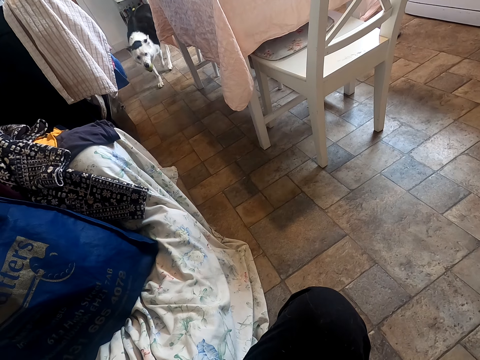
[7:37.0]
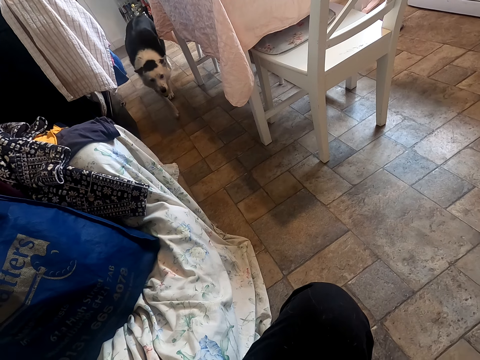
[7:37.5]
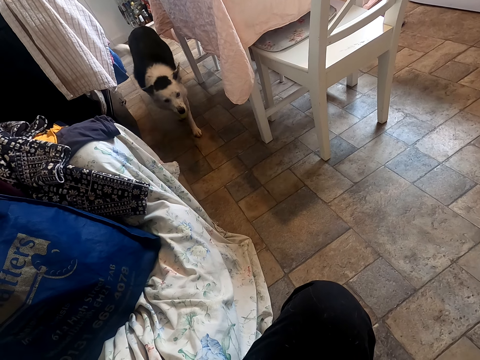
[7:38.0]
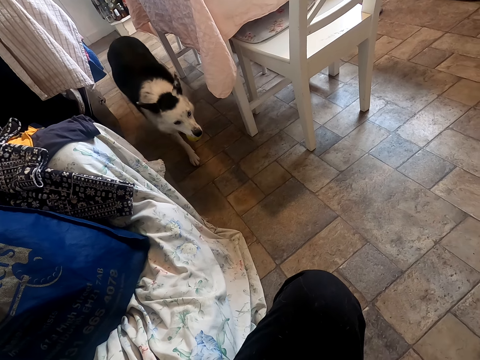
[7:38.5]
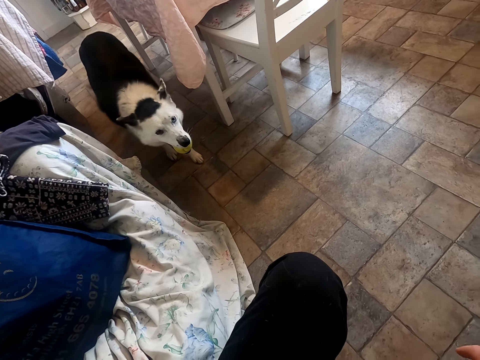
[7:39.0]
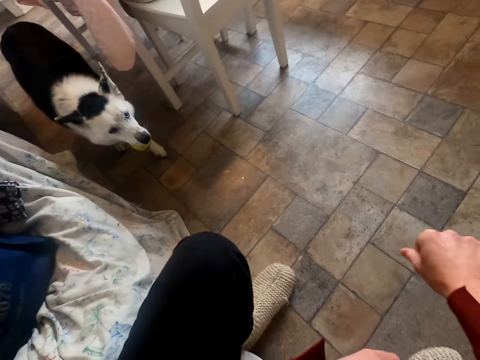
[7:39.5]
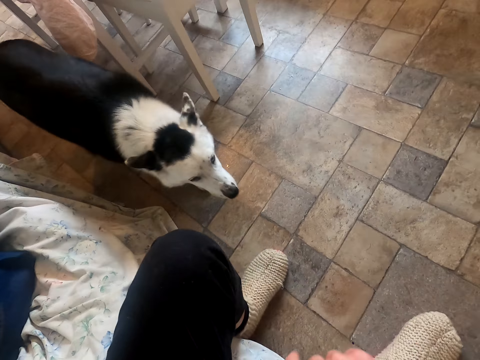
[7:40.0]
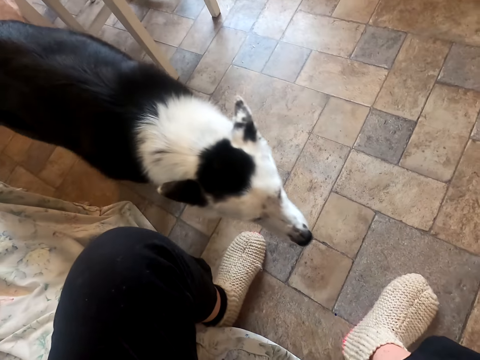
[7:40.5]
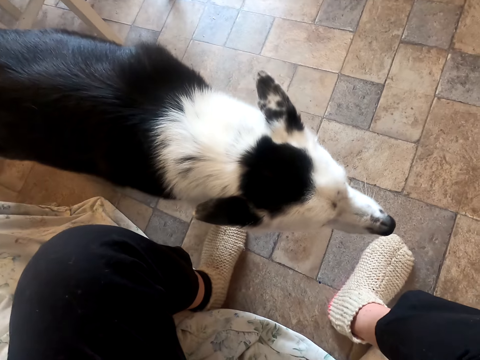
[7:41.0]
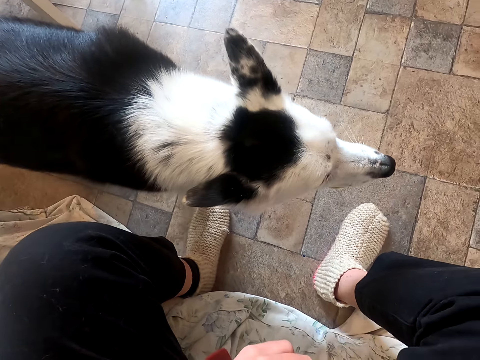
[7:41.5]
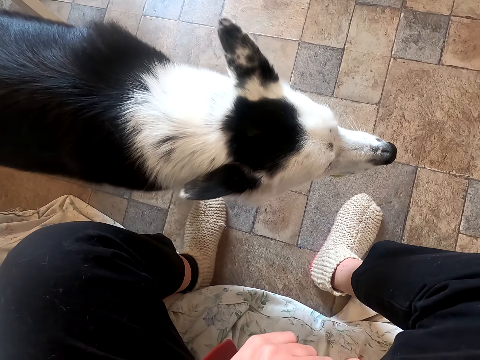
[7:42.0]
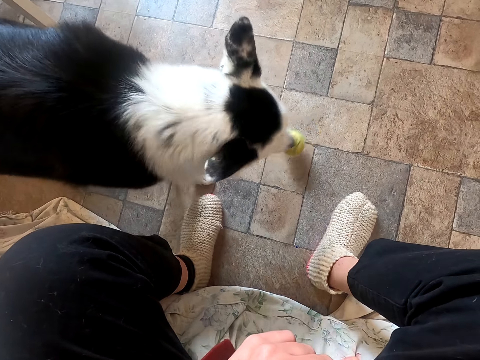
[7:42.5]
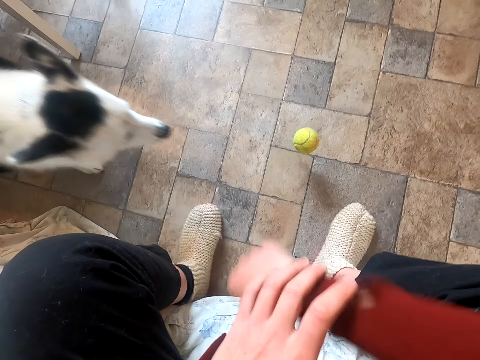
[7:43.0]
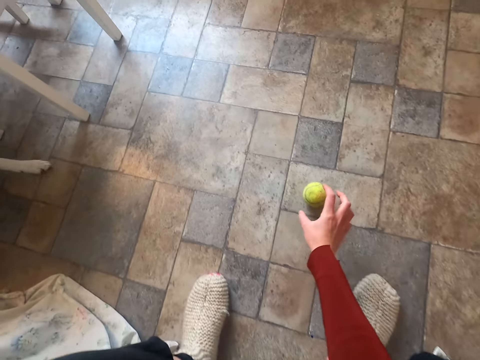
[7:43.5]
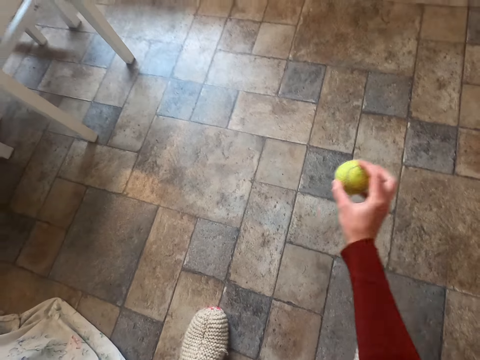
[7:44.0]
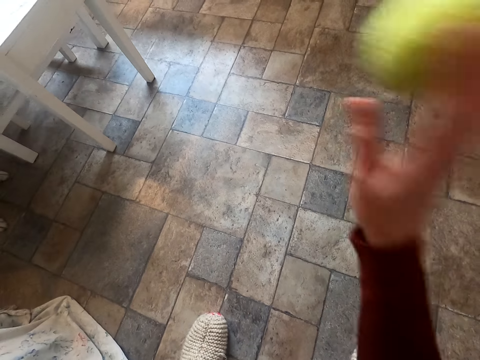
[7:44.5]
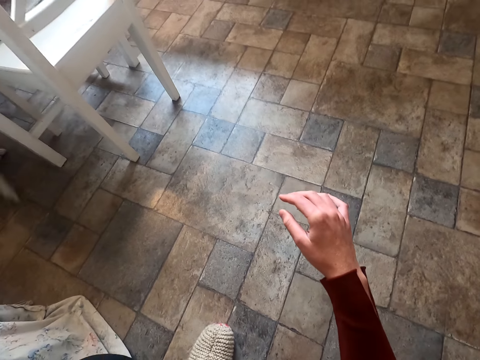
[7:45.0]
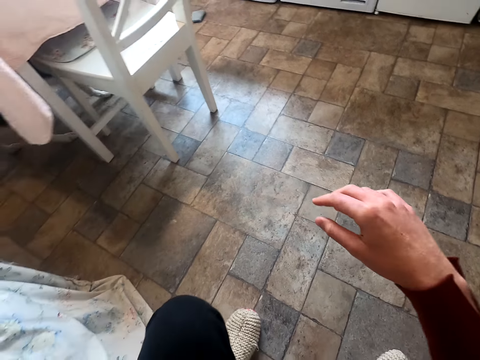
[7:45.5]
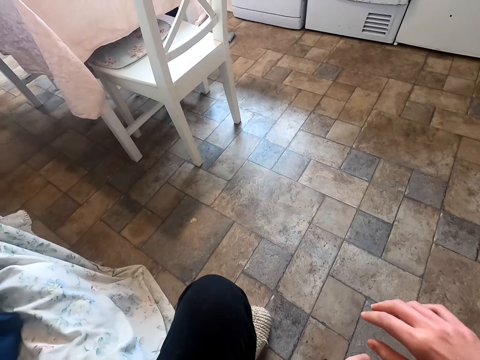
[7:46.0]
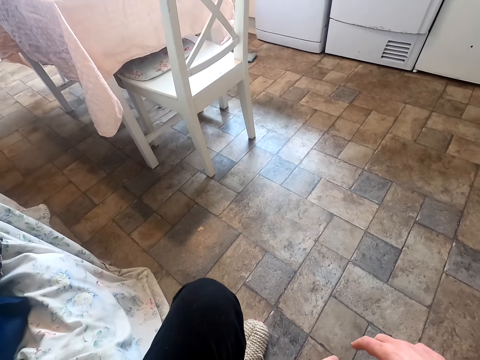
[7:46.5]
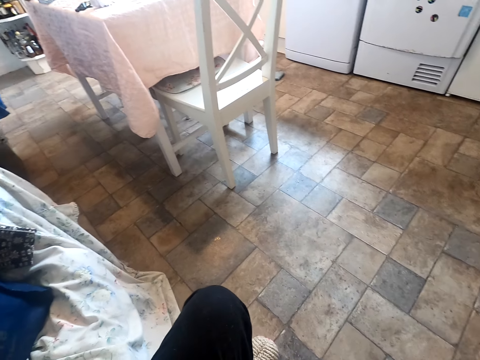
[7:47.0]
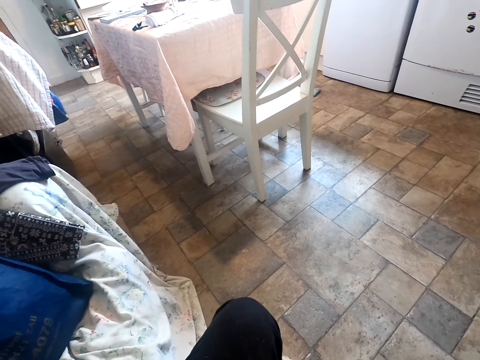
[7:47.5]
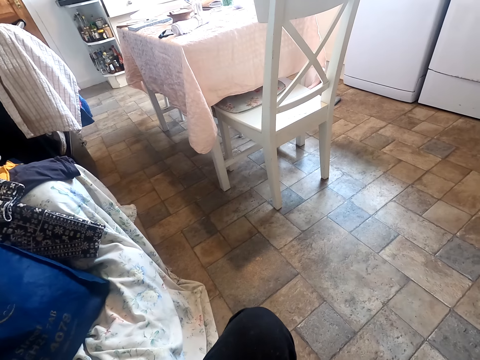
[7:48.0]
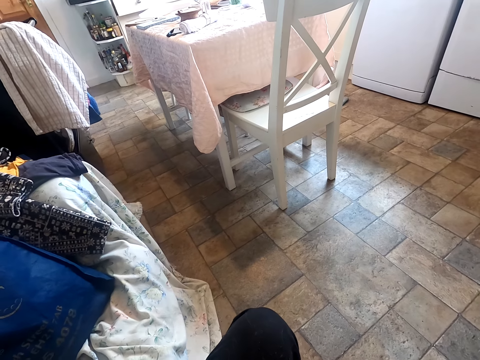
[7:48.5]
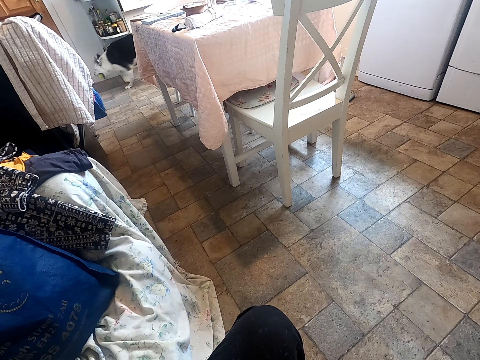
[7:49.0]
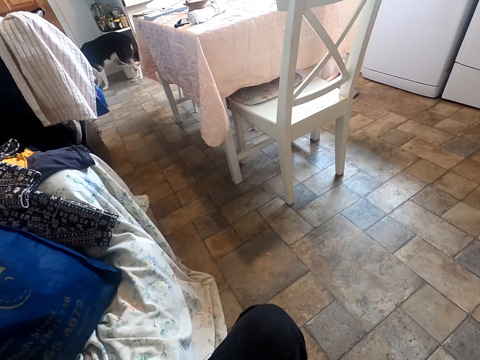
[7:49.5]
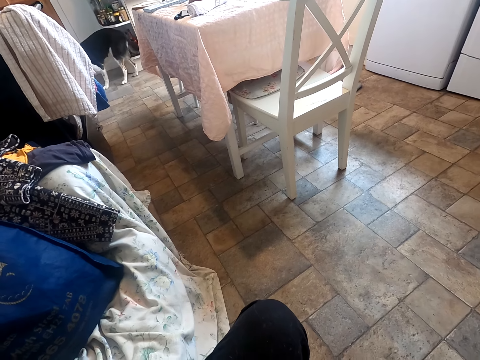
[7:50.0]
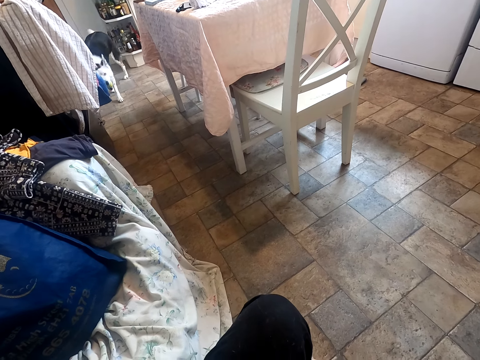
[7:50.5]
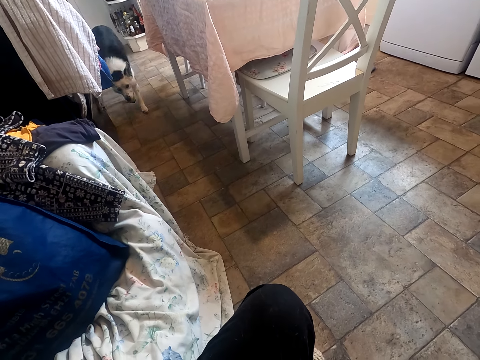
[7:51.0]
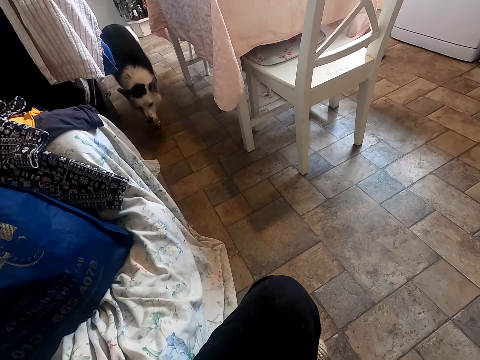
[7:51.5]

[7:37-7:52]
The camera wearer snaps his fingers. He picks up the ball. He throws the ball.

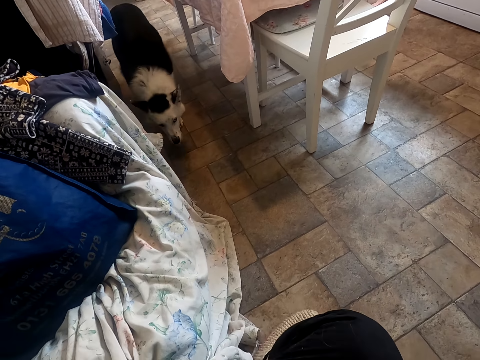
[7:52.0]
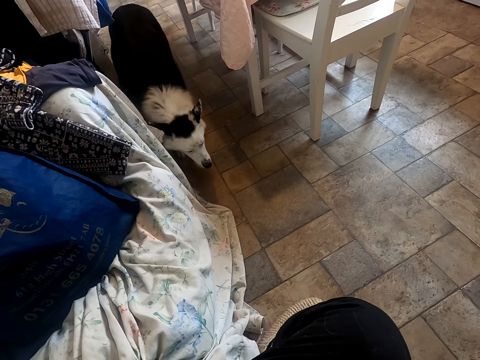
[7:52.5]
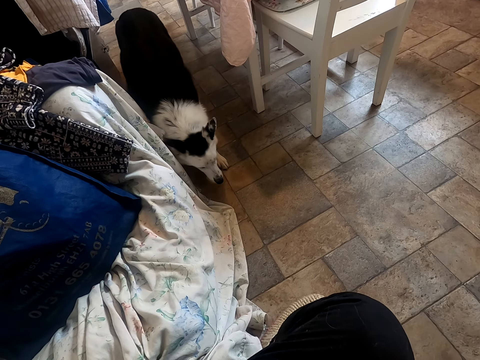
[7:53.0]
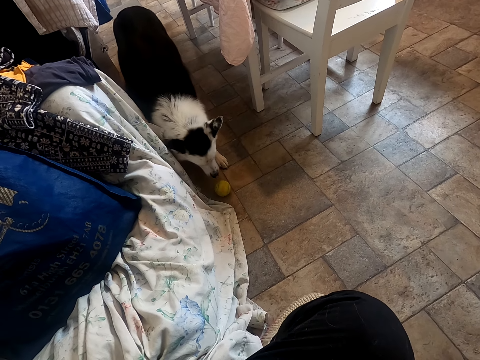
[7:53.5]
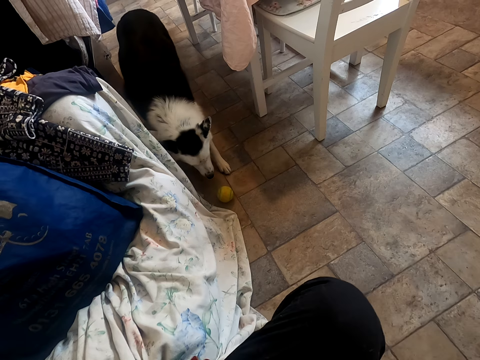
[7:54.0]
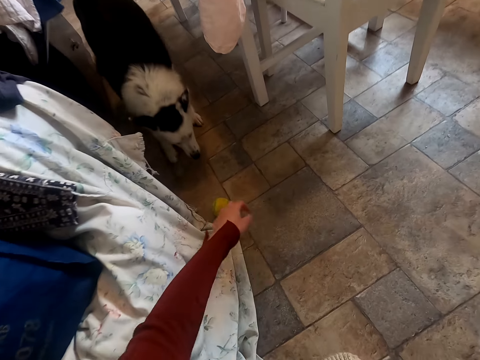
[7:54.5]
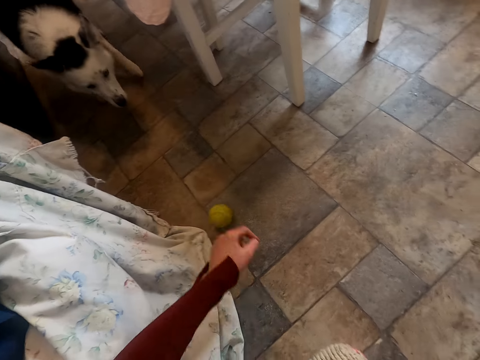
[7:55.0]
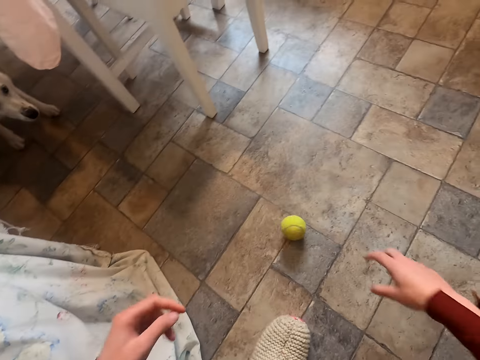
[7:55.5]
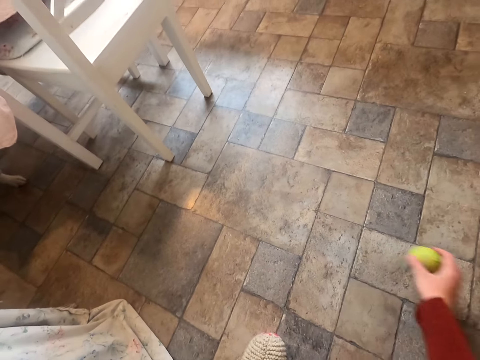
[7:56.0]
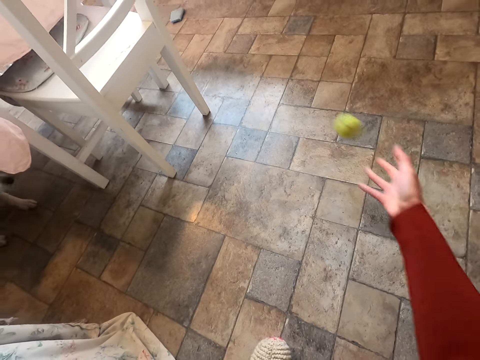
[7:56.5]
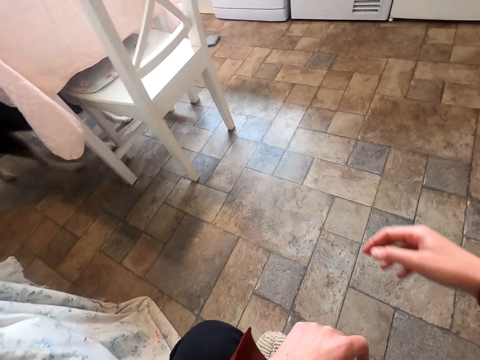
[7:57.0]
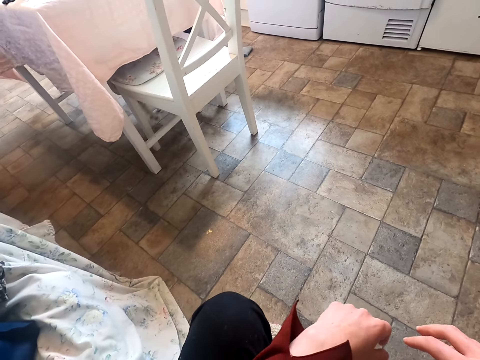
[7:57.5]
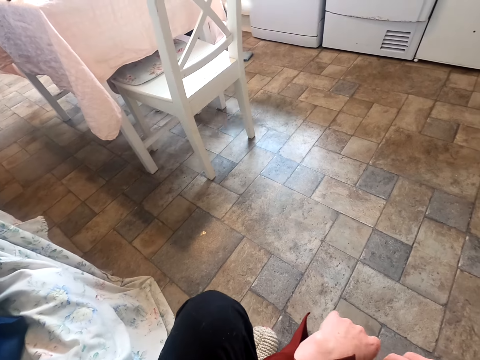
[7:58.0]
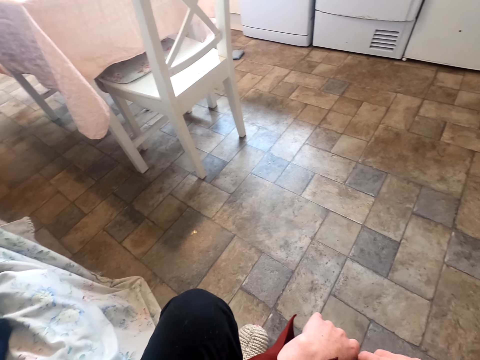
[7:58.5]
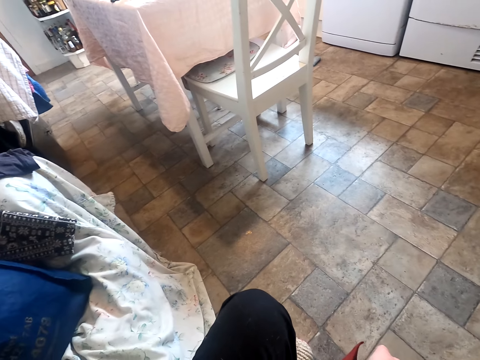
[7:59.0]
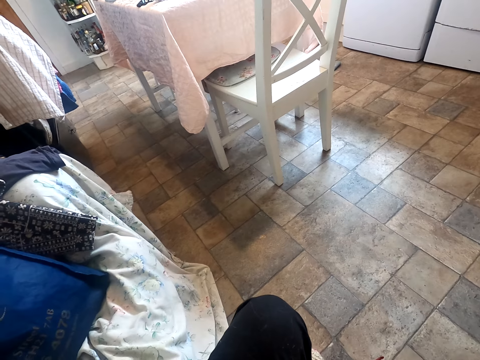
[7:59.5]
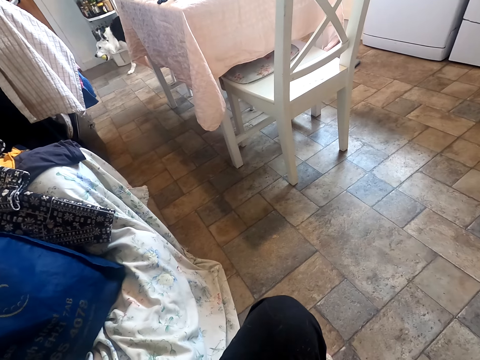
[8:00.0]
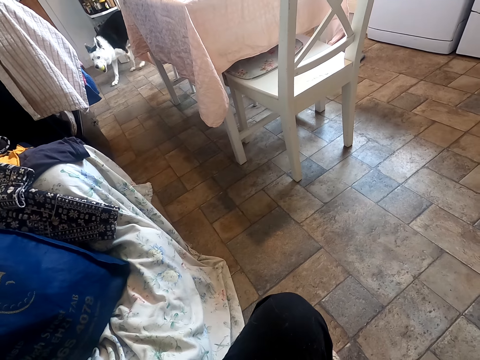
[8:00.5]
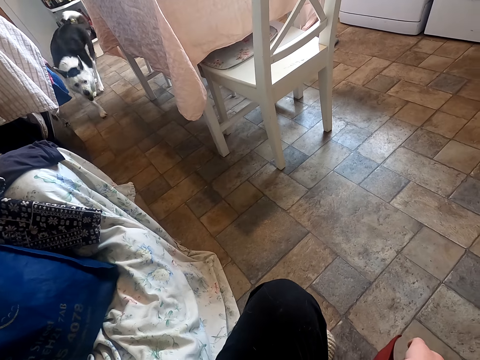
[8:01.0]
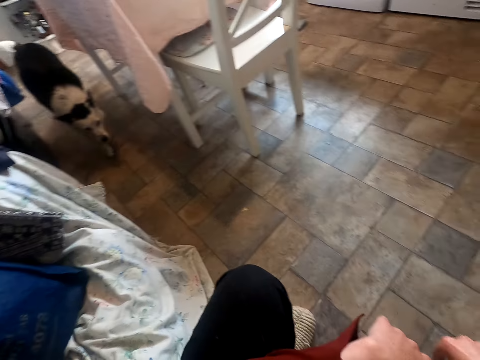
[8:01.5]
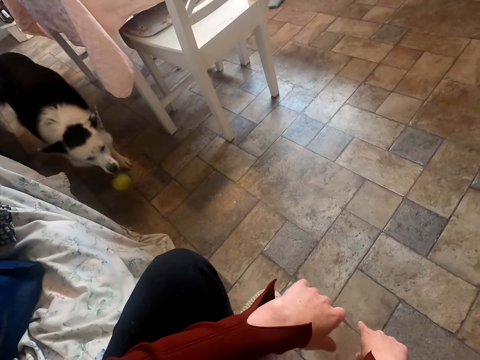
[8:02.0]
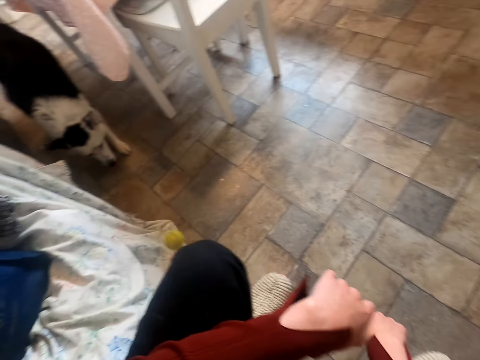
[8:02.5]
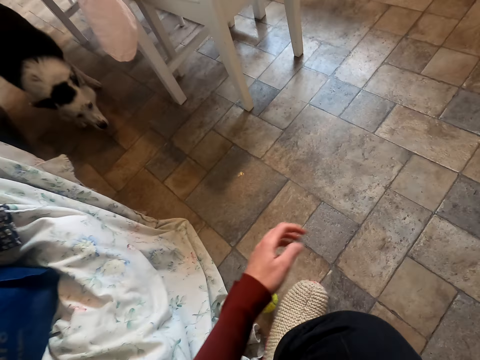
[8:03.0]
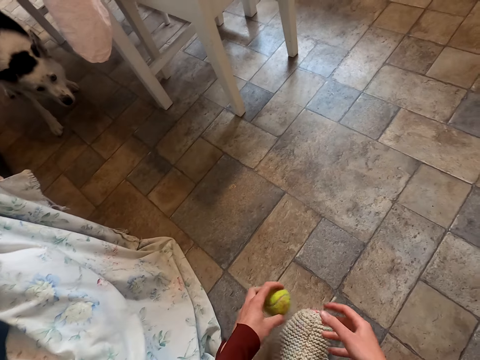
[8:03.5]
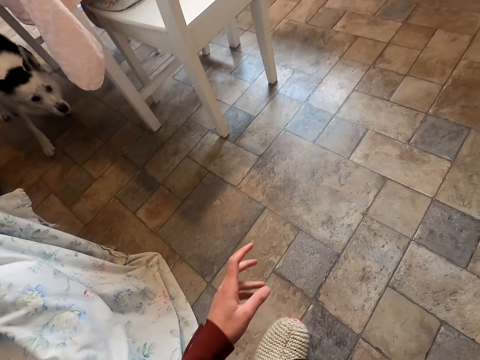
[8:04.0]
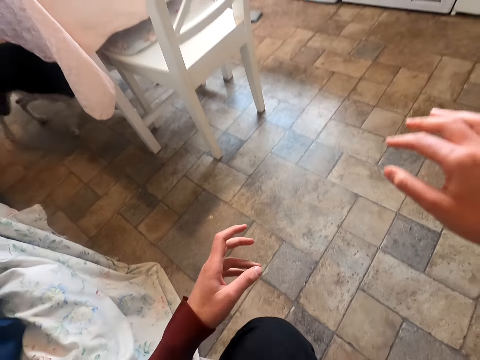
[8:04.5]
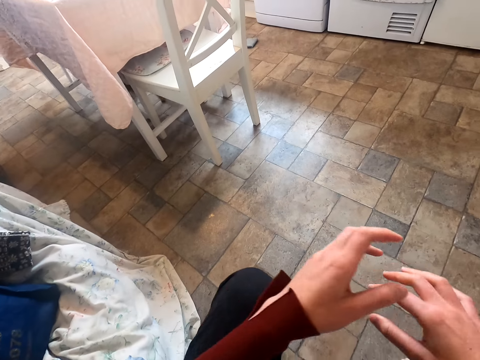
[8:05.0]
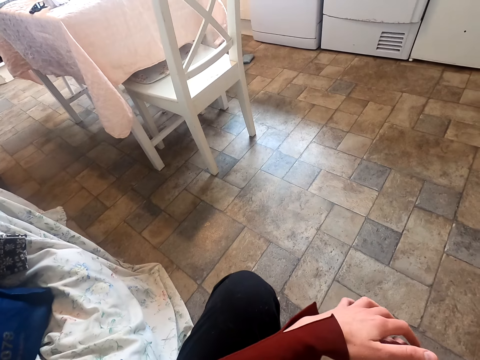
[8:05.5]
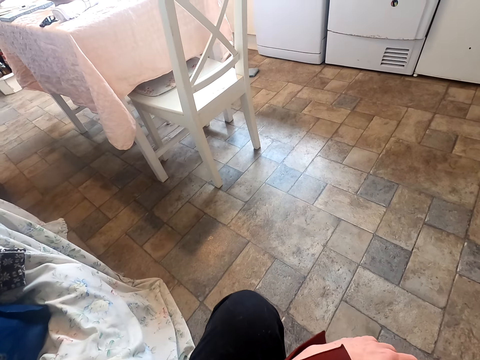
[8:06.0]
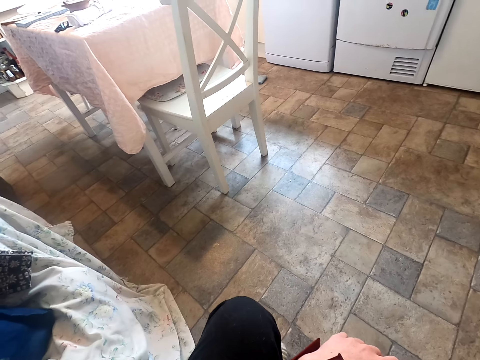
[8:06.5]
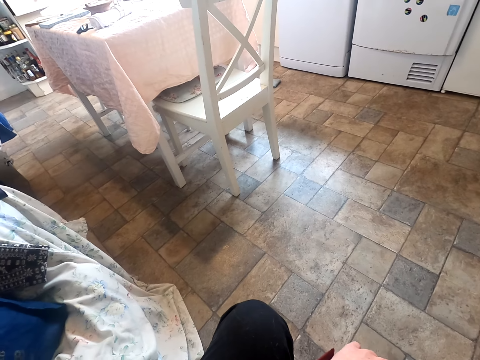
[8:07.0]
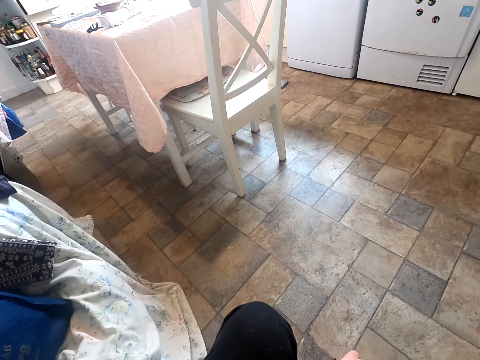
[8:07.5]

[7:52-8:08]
The camera wearer rolls the ball. They pick up the ball and throw the ball. They pick up the ball, hold the ball with the other hand and throw the ball.
